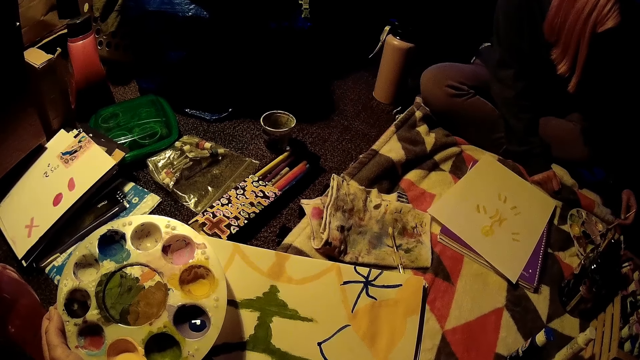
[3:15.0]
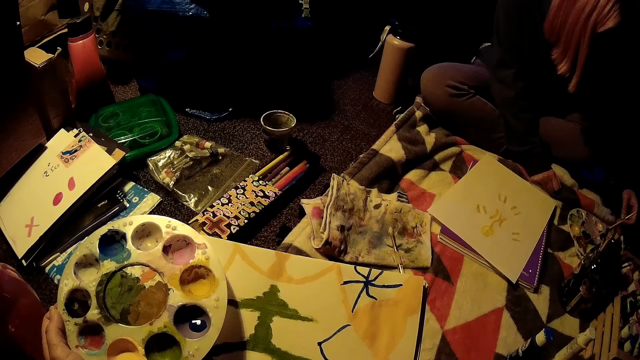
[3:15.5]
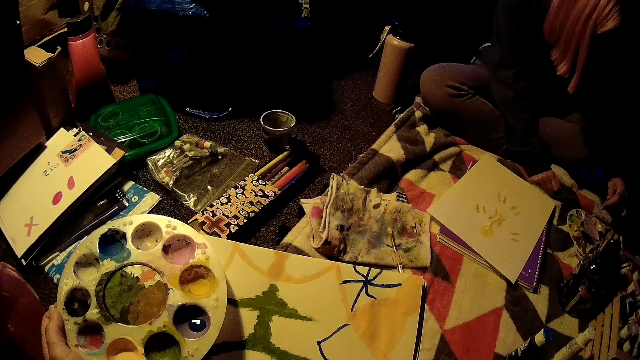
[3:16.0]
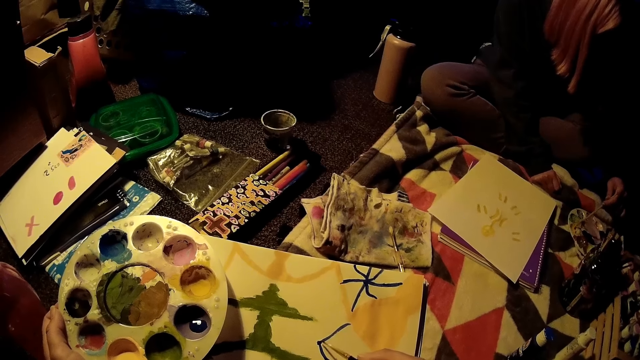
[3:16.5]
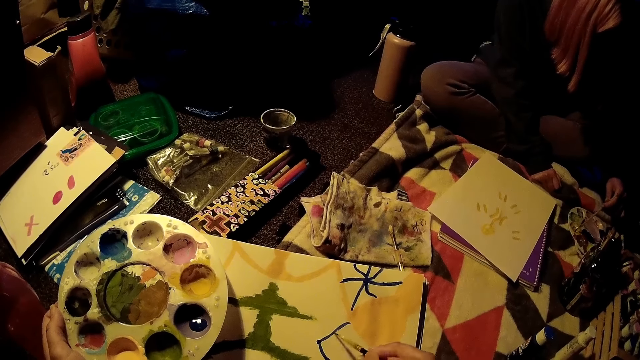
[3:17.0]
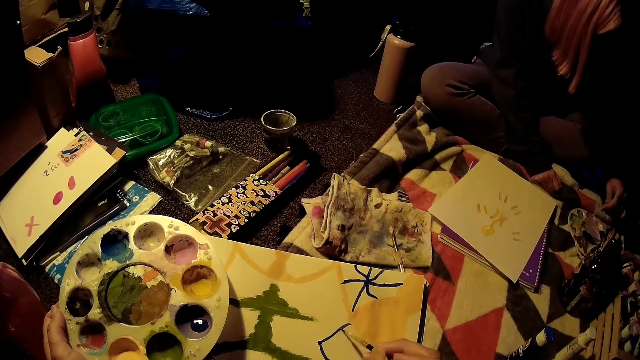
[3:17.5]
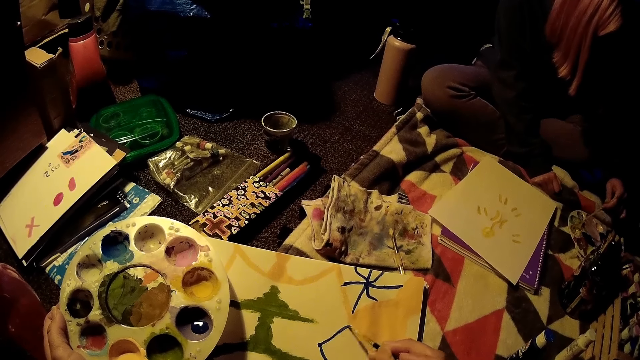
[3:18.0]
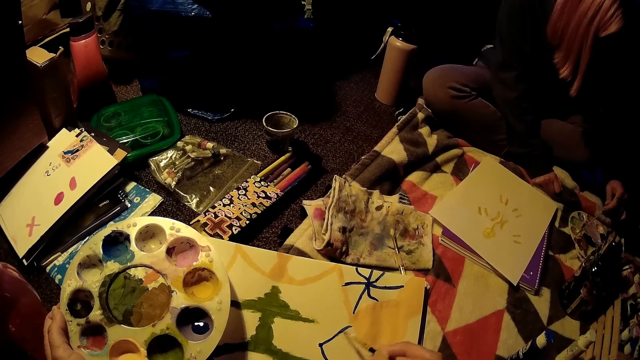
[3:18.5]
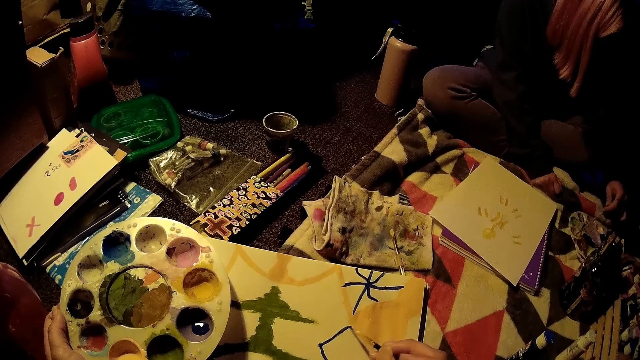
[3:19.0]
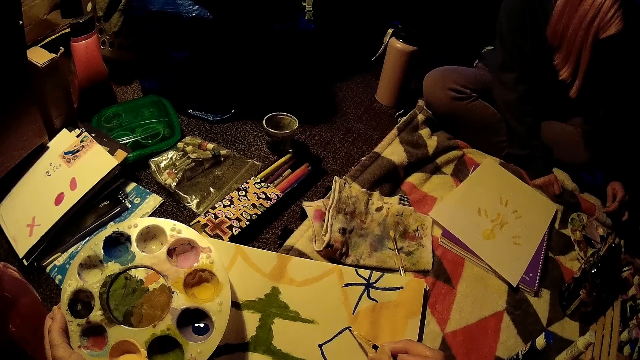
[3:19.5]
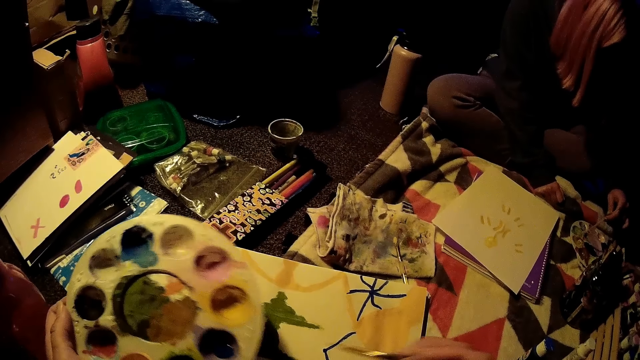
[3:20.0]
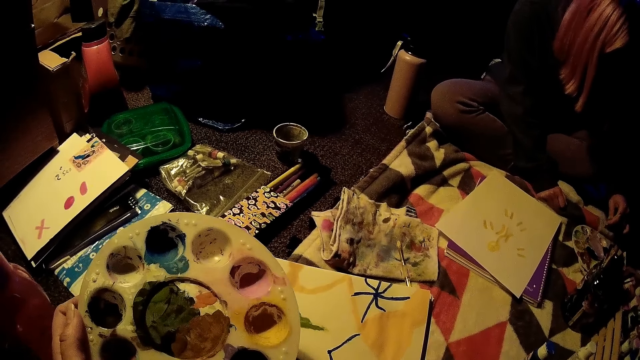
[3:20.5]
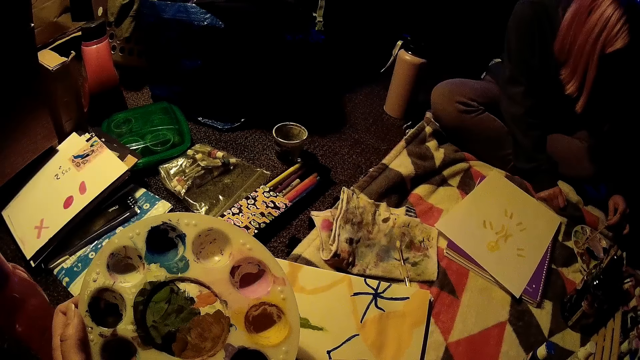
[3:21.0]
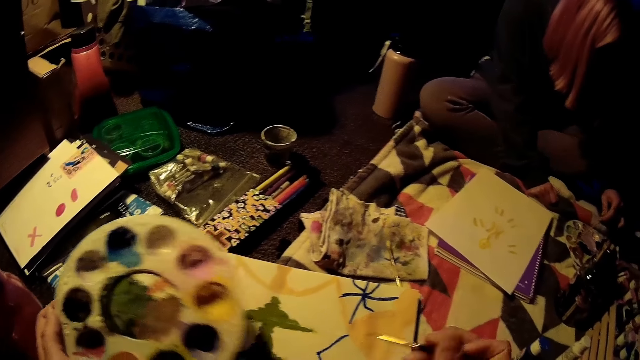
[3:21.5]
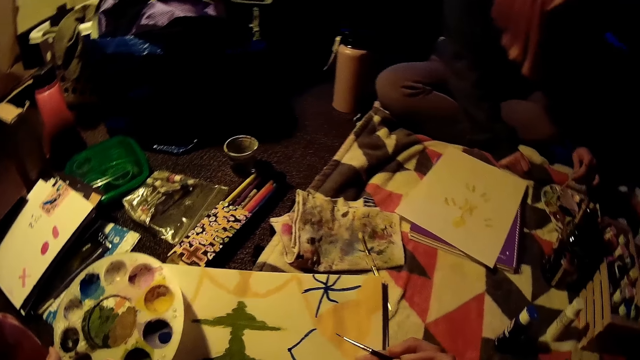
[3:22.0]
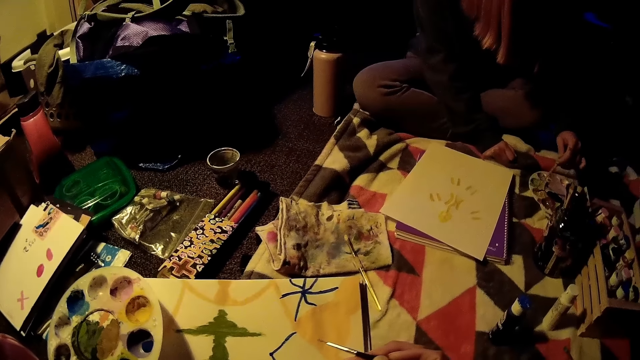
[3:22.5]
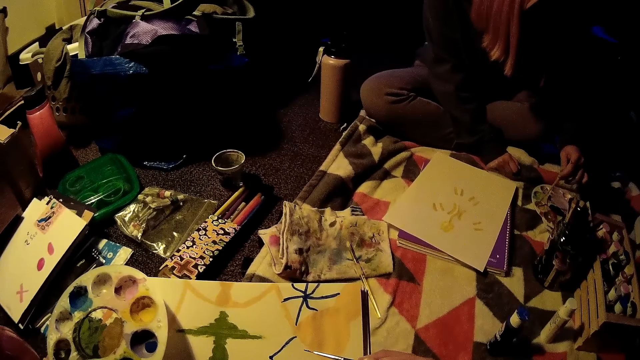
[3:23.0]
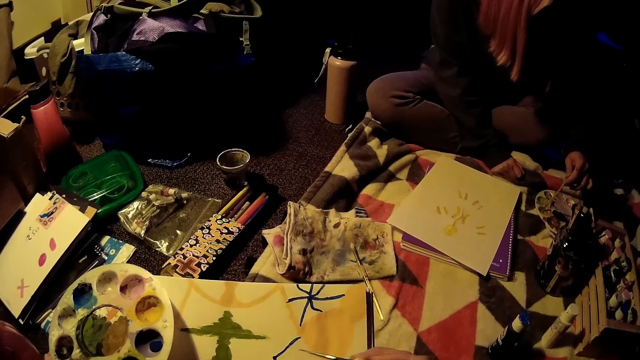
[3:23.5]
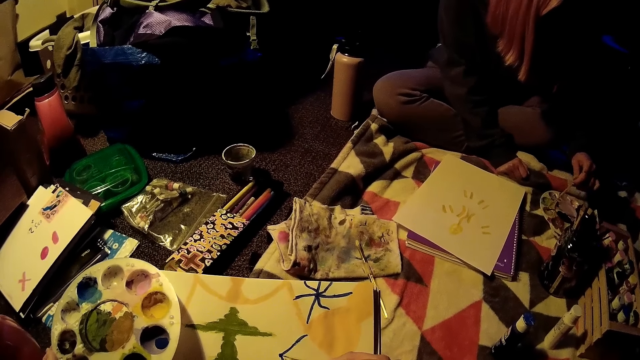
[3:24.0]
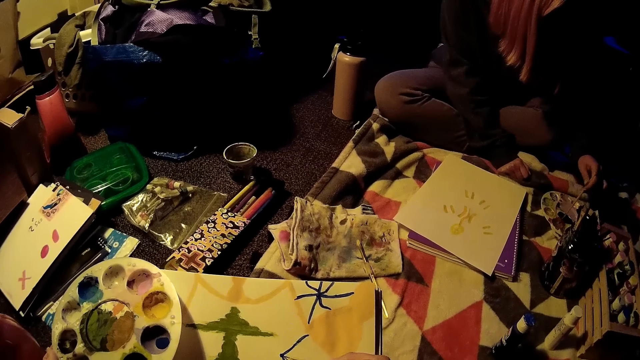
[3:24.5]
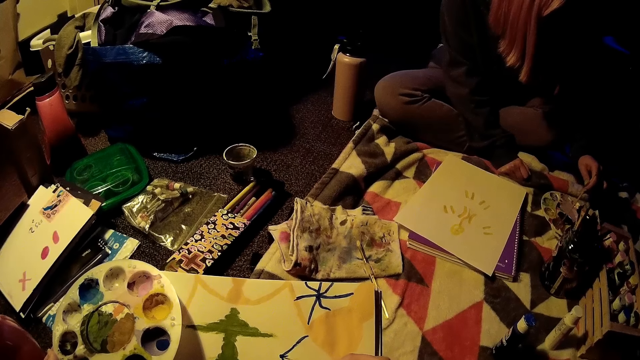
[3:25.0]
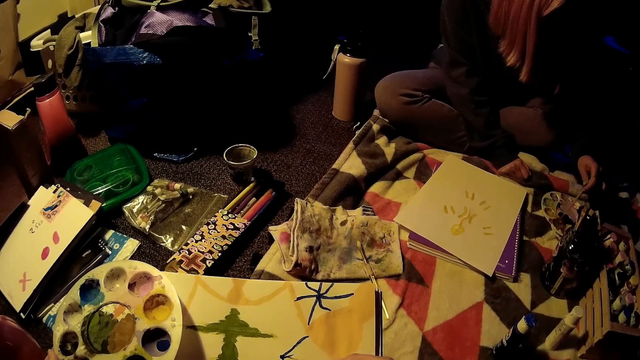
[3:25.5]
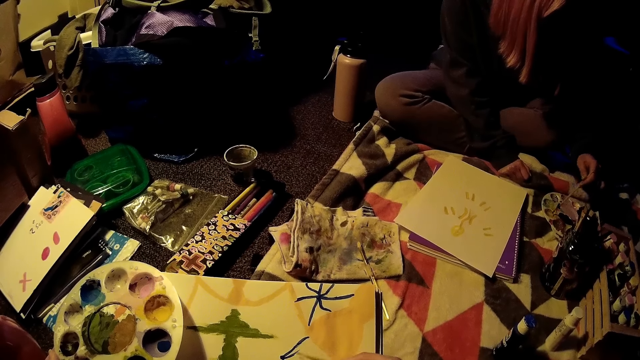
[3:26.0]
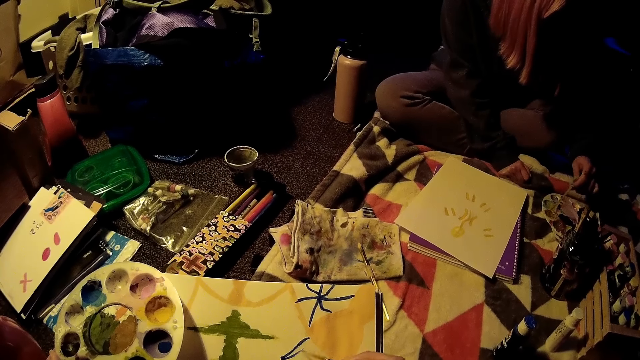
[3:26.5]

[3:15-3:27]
The camera wearer removes the brush in her right hand from the drawing sheet. She dips the paintbrush in the paint. She draws on the drawing sheet with the brush in her right hand.

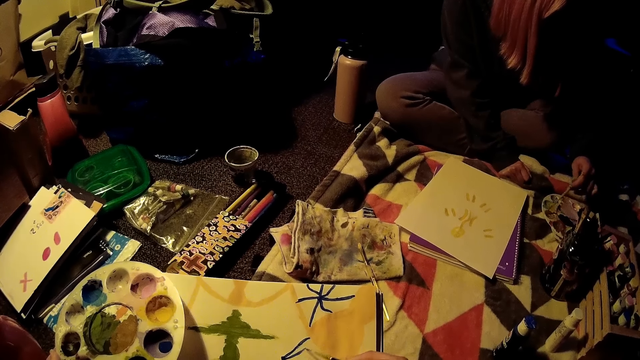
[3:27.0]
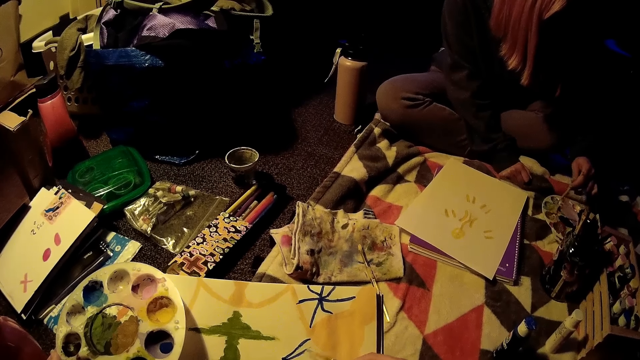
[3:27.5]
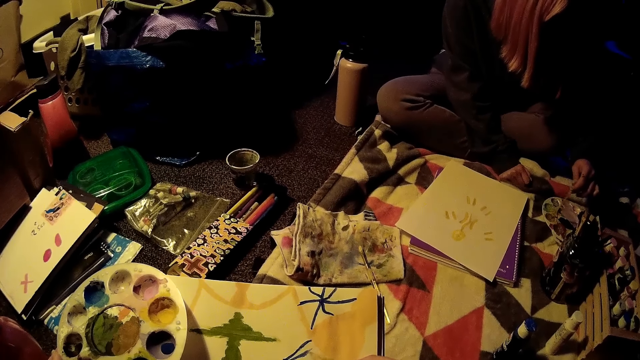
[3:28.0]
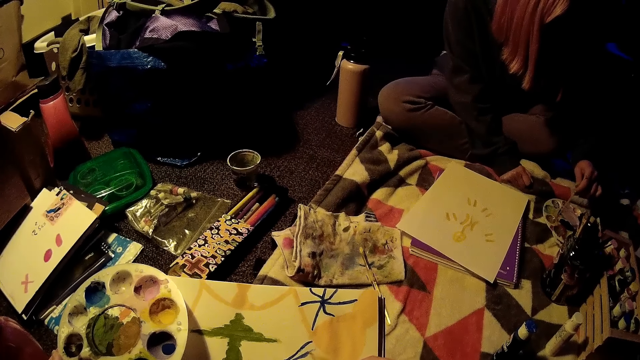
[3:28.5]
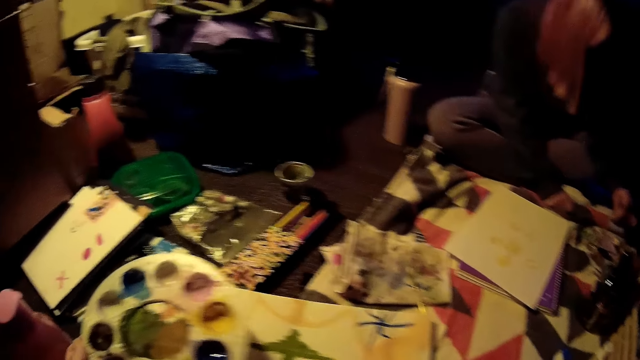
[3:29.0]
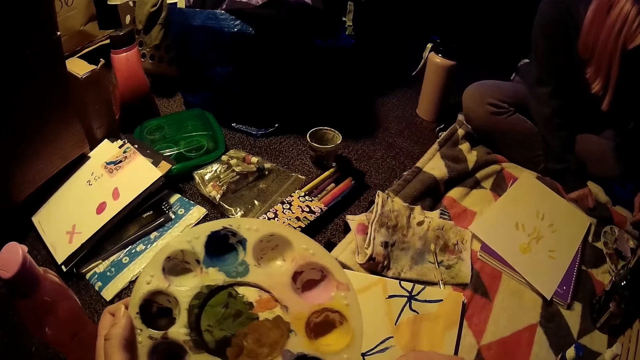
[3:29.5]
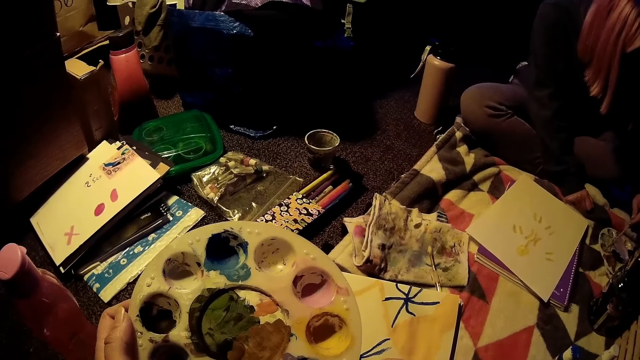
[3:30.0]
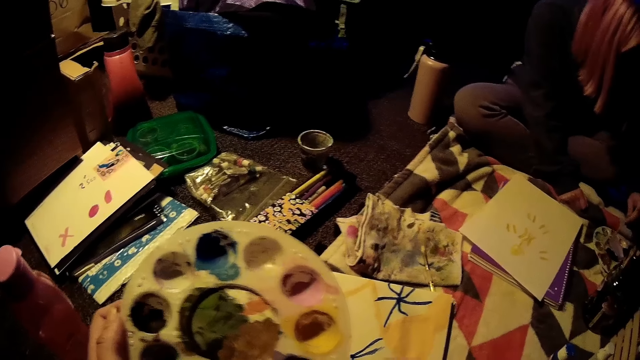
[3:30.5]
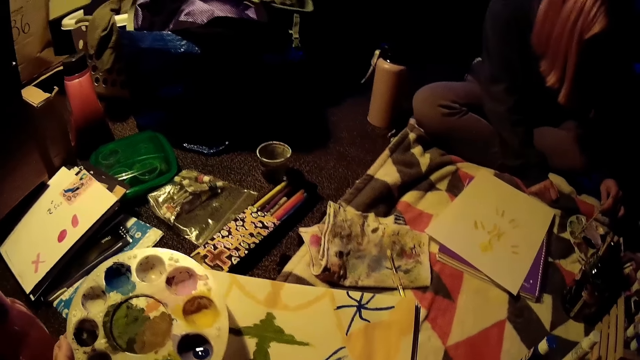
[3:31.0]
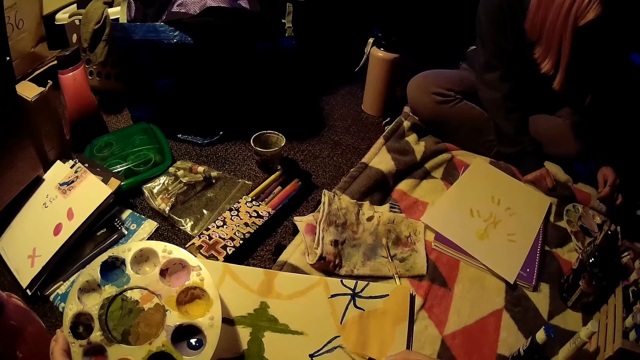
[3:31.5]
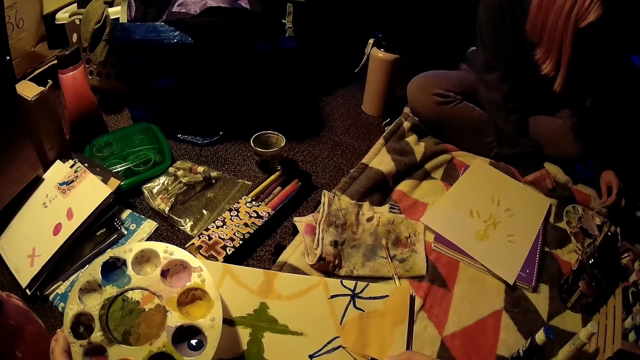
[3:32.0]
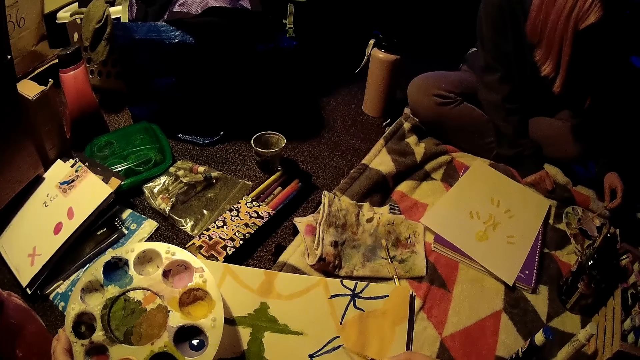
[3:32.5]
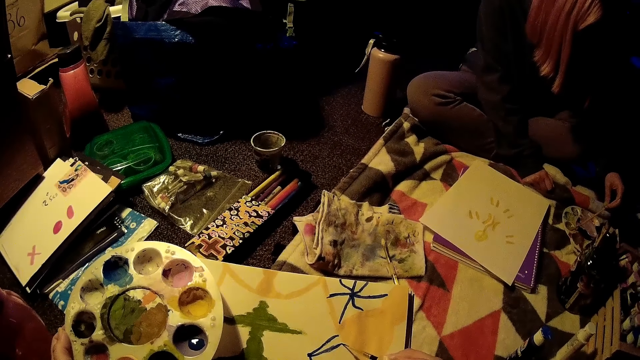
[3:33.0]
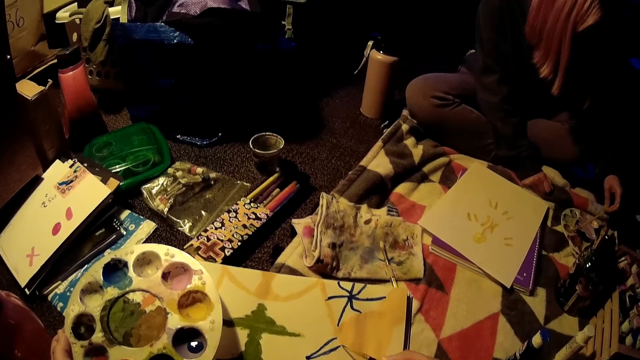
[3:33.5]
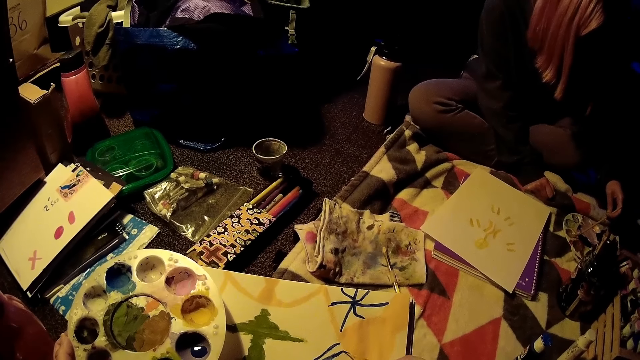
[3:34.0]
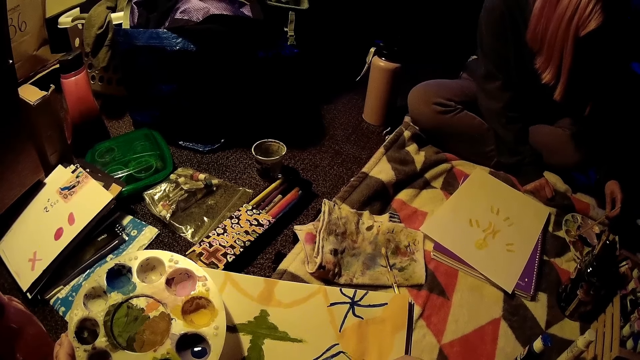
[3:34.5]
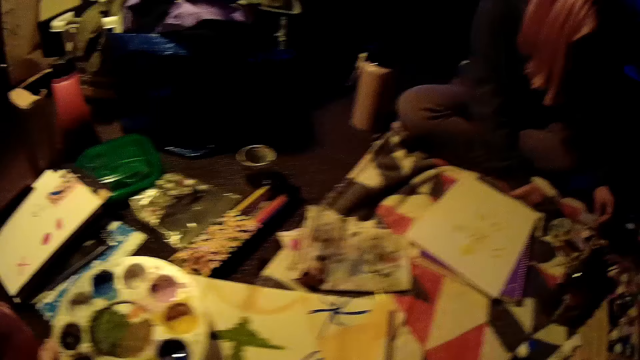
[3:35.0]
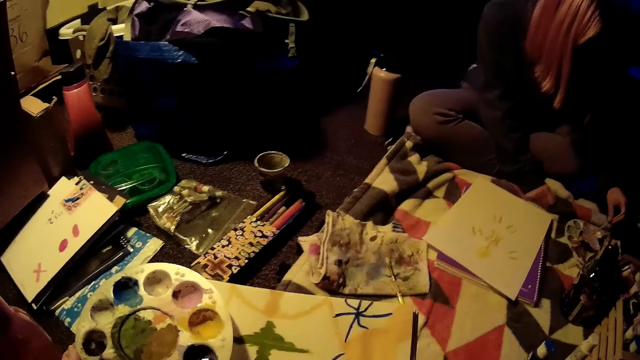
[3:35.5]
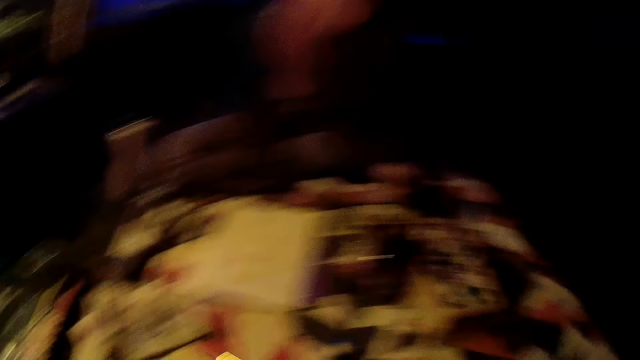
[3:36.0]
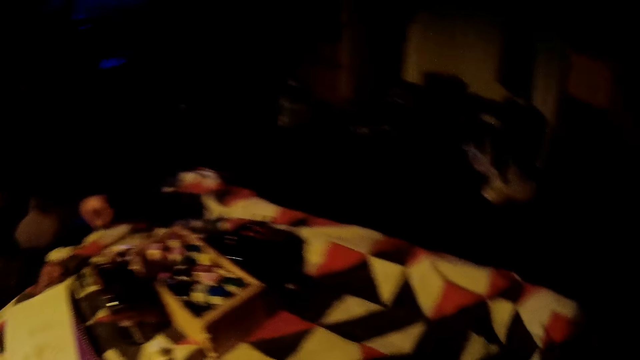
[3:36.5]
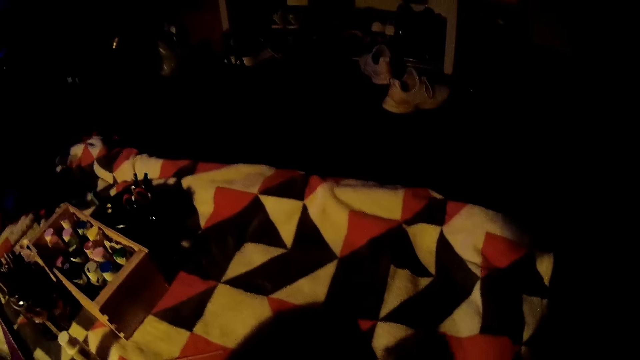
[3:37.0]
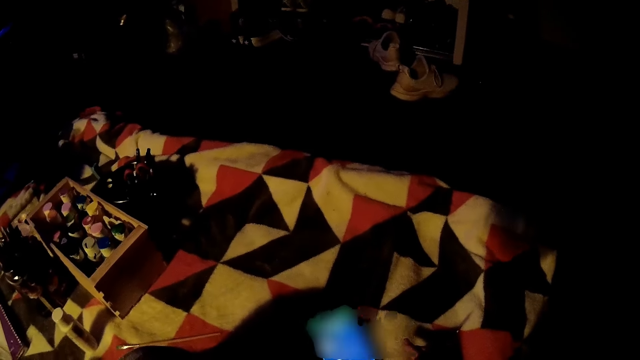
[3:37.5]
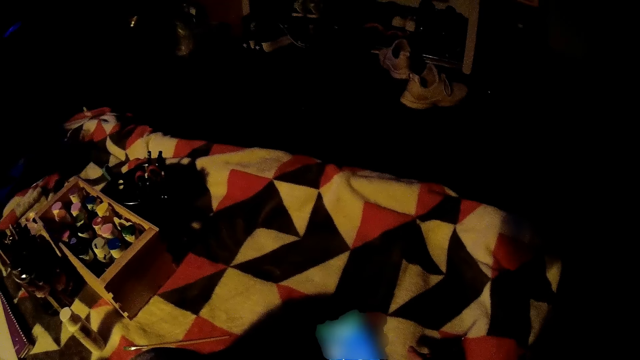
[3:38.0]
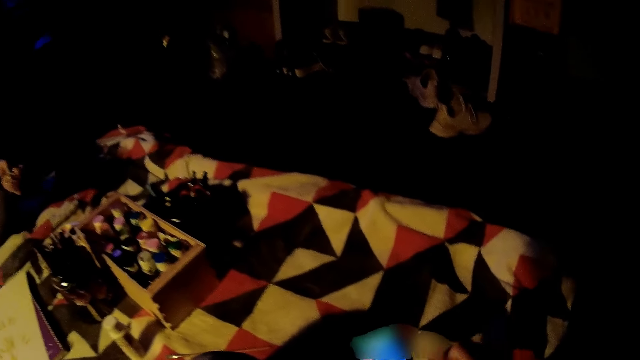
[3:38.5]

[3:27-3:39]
The camera wearer removes the brush in her right hand from the drawing sheet. She inserts the brush in her right hand into the paint palette in her left hand. She talks in the room. She draws on the drawing sheet with the brush in her right hand. She looks around. She operates a phone with her right hand.
